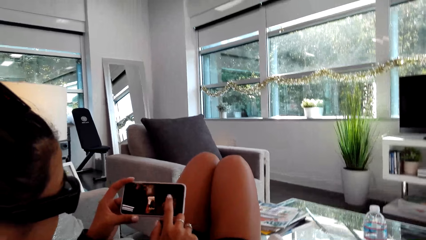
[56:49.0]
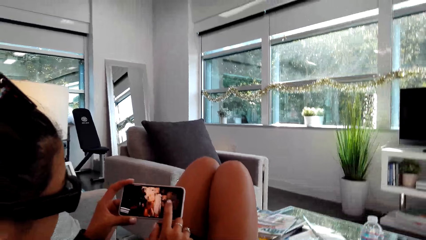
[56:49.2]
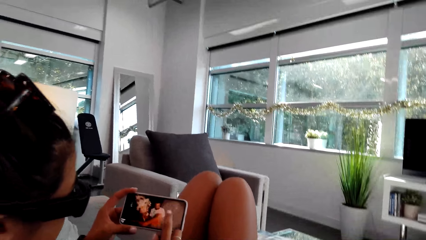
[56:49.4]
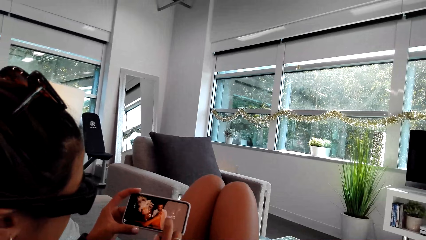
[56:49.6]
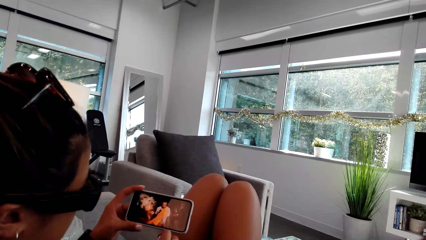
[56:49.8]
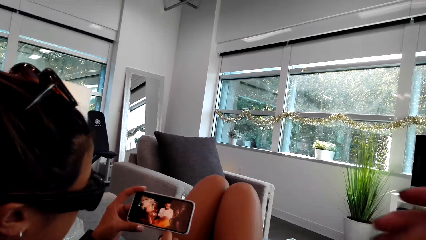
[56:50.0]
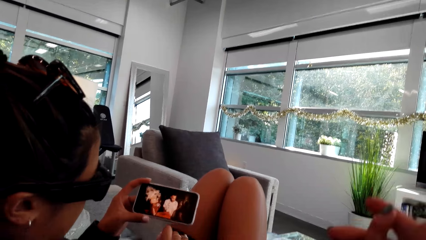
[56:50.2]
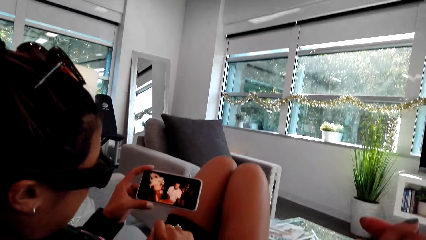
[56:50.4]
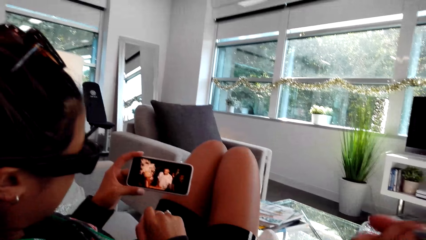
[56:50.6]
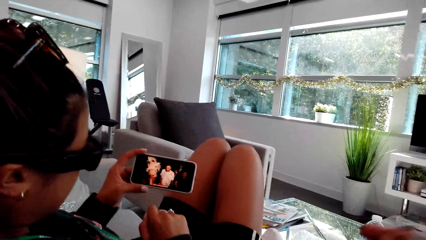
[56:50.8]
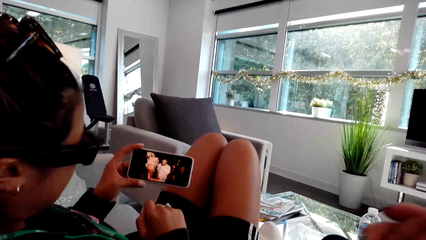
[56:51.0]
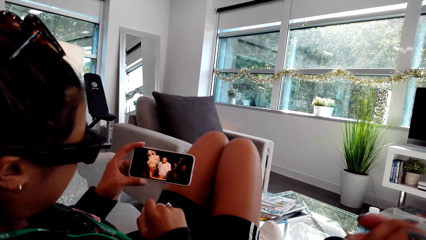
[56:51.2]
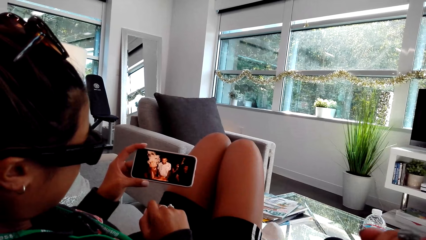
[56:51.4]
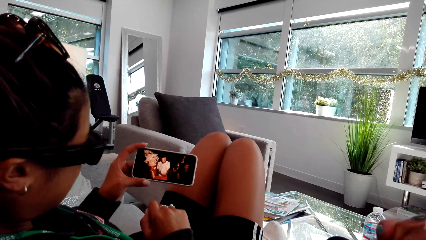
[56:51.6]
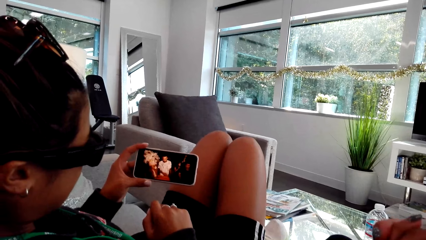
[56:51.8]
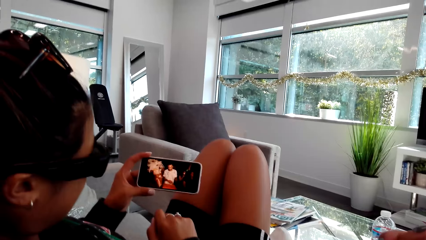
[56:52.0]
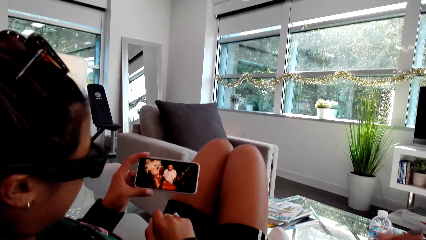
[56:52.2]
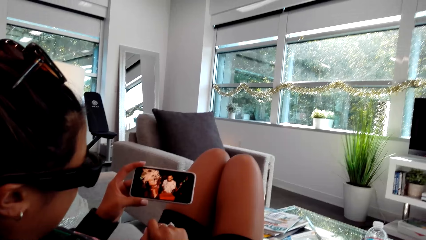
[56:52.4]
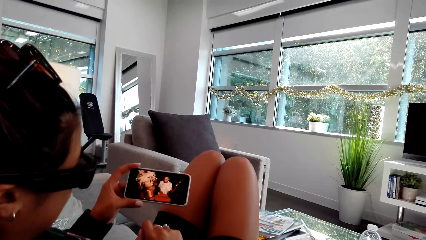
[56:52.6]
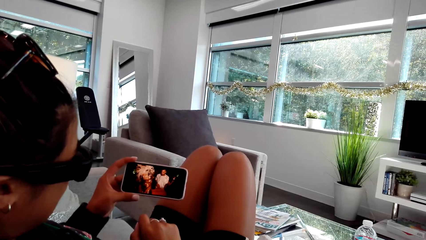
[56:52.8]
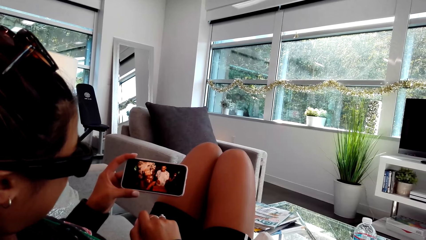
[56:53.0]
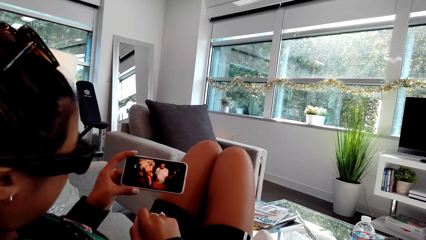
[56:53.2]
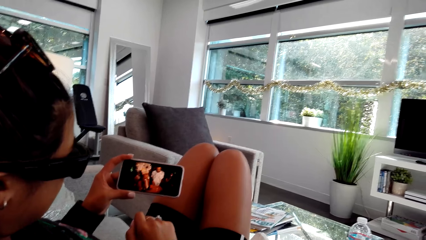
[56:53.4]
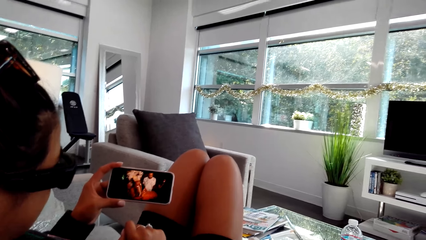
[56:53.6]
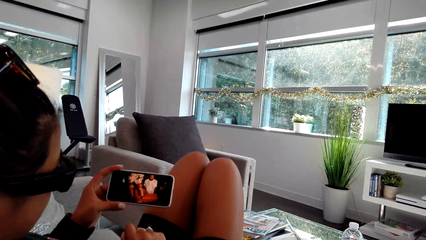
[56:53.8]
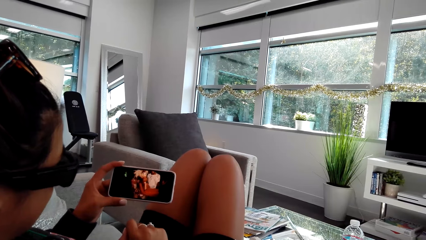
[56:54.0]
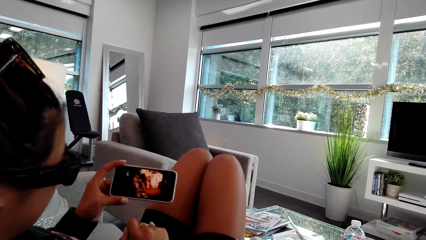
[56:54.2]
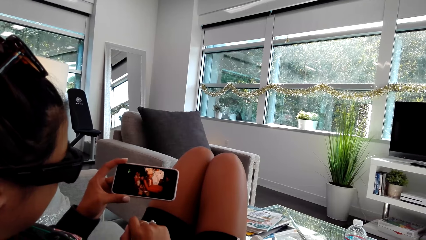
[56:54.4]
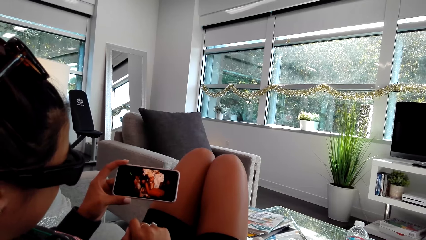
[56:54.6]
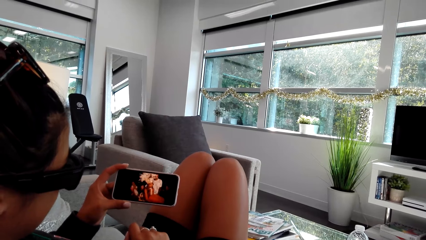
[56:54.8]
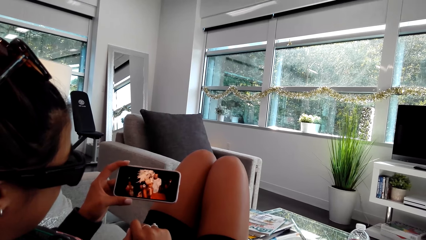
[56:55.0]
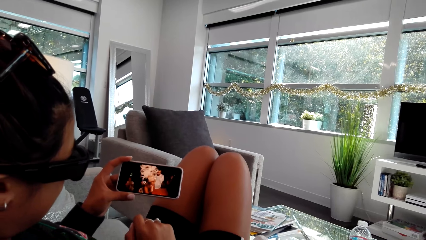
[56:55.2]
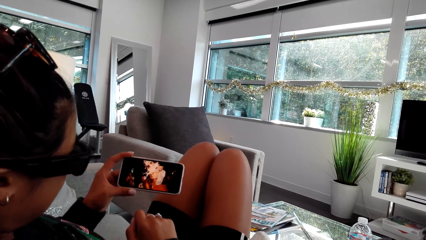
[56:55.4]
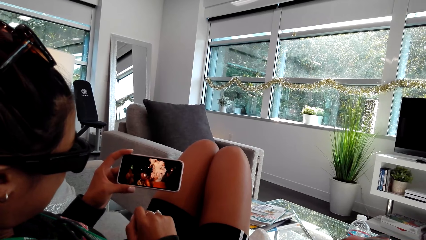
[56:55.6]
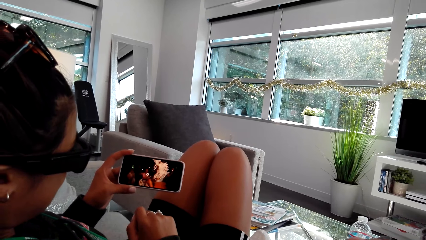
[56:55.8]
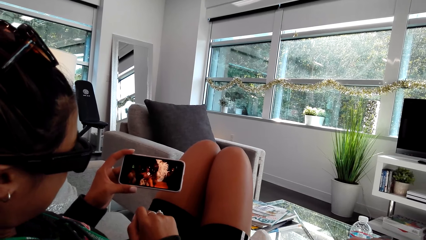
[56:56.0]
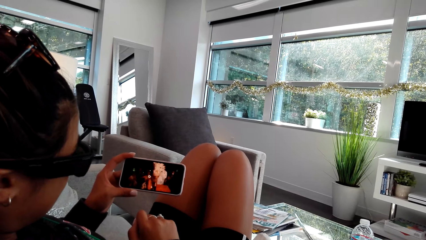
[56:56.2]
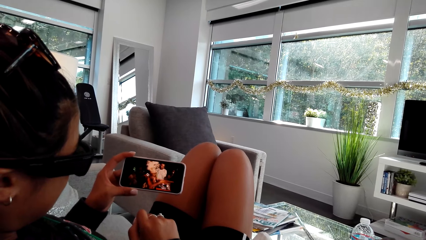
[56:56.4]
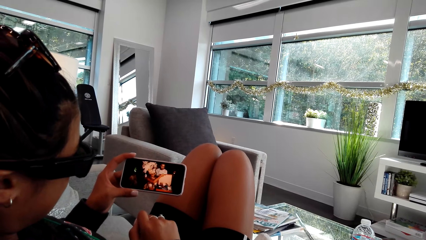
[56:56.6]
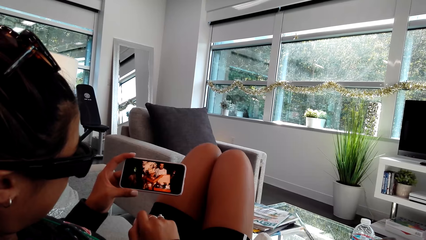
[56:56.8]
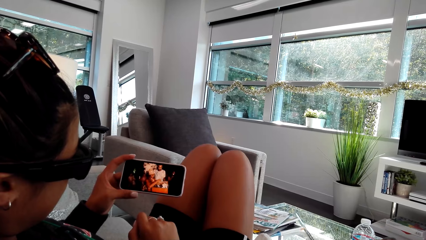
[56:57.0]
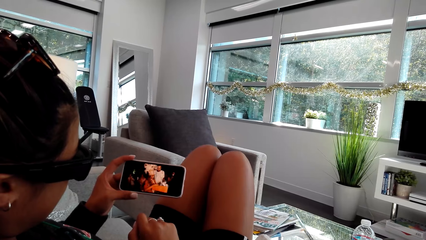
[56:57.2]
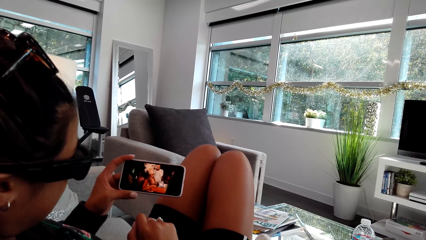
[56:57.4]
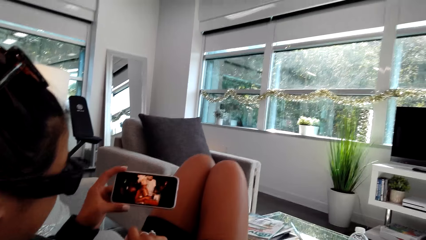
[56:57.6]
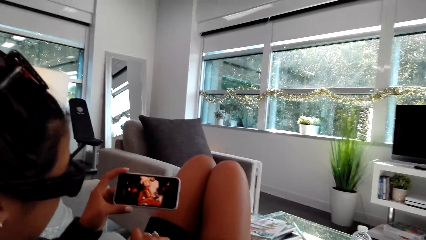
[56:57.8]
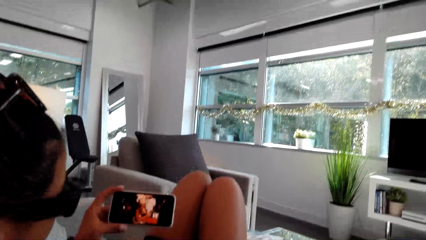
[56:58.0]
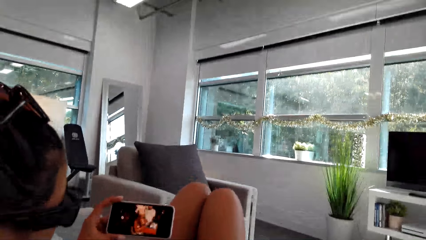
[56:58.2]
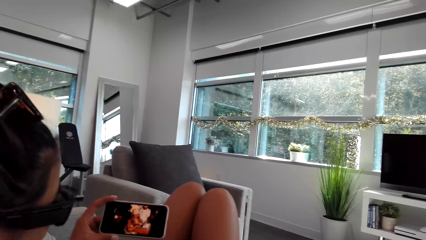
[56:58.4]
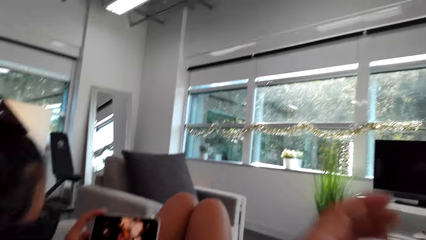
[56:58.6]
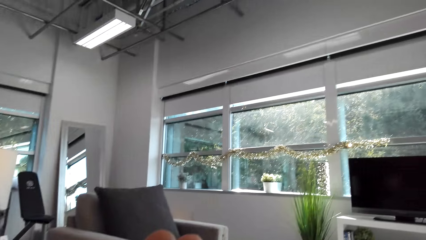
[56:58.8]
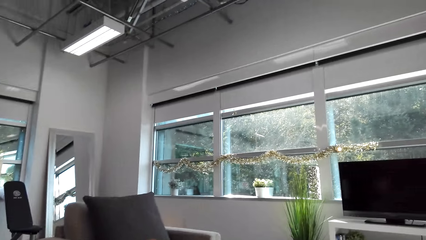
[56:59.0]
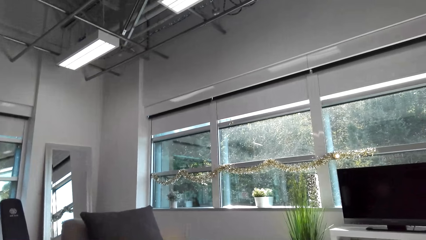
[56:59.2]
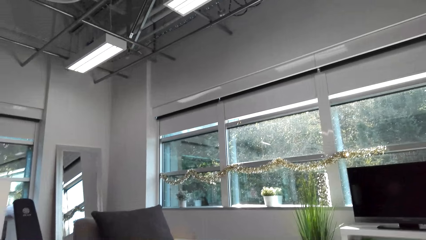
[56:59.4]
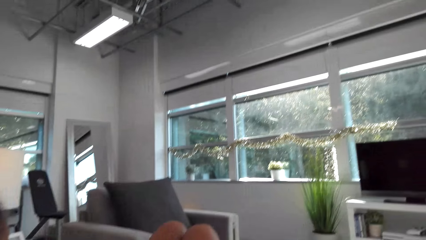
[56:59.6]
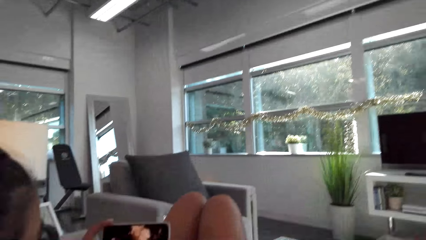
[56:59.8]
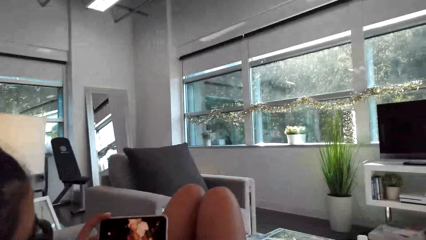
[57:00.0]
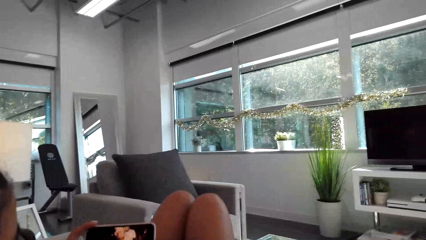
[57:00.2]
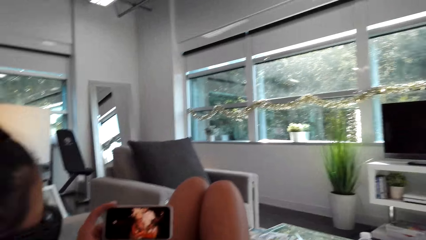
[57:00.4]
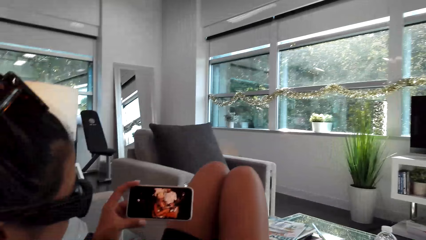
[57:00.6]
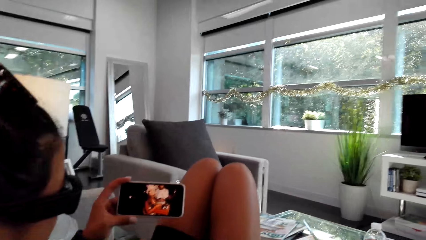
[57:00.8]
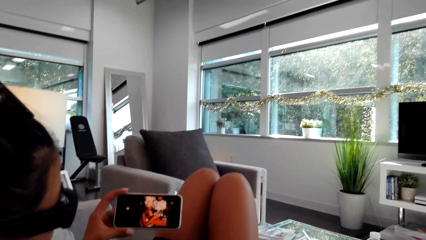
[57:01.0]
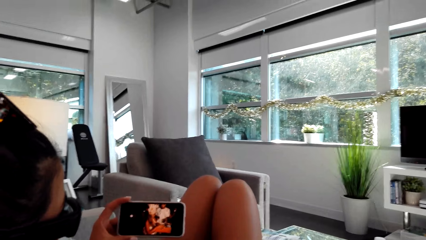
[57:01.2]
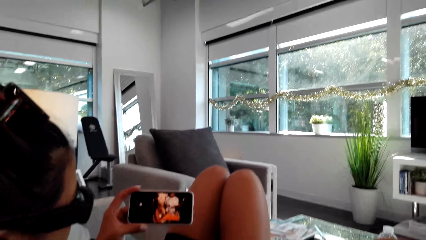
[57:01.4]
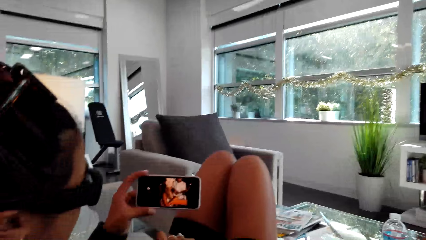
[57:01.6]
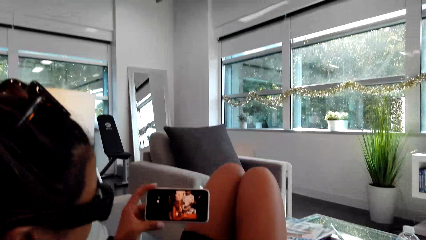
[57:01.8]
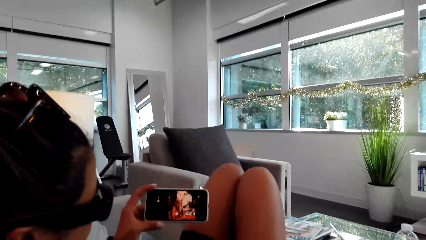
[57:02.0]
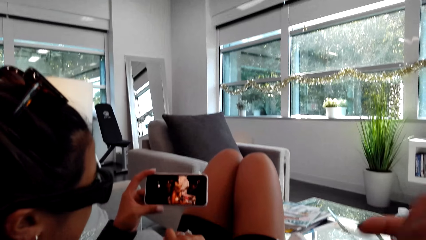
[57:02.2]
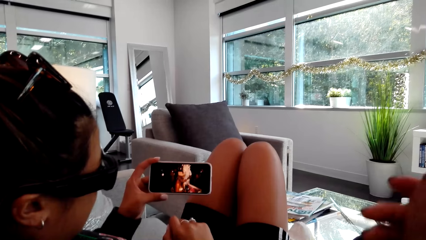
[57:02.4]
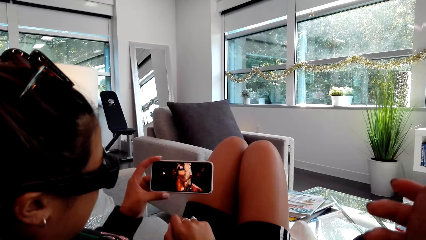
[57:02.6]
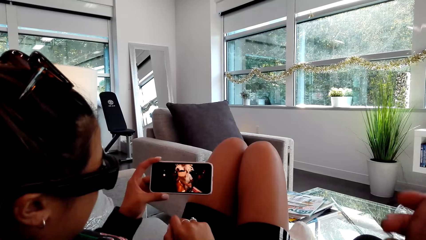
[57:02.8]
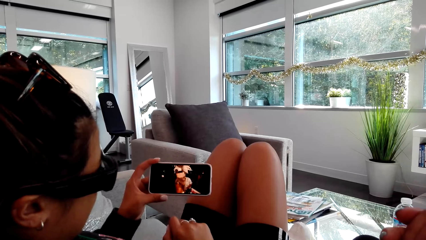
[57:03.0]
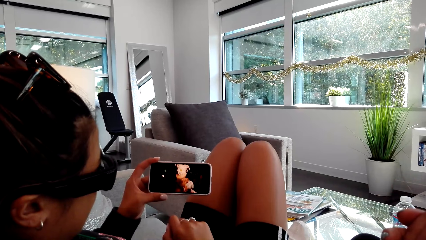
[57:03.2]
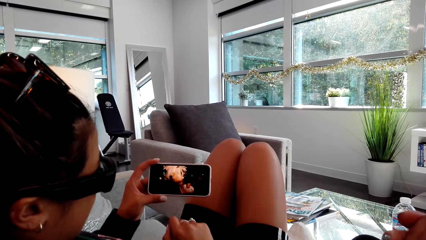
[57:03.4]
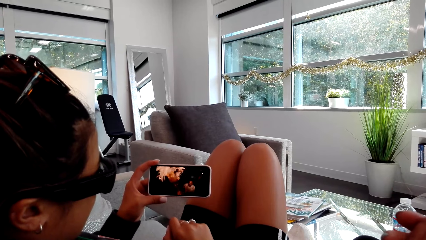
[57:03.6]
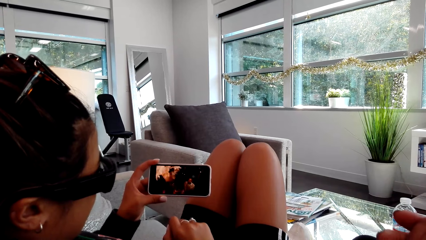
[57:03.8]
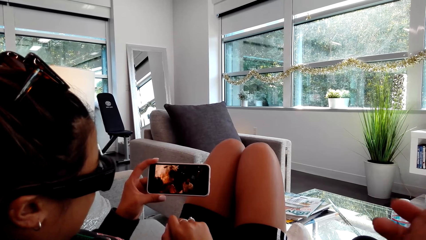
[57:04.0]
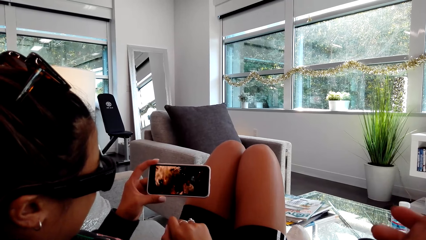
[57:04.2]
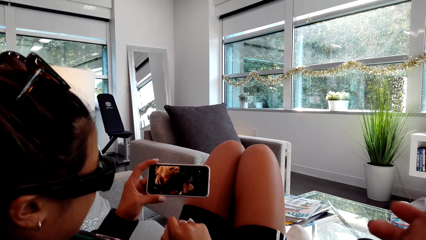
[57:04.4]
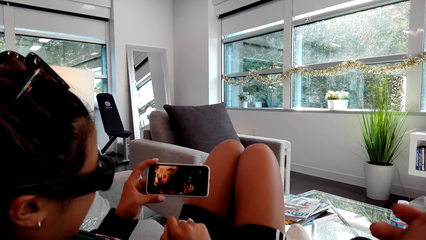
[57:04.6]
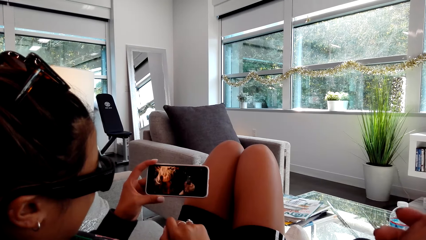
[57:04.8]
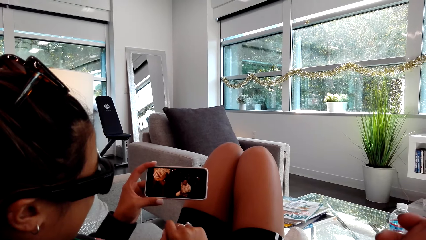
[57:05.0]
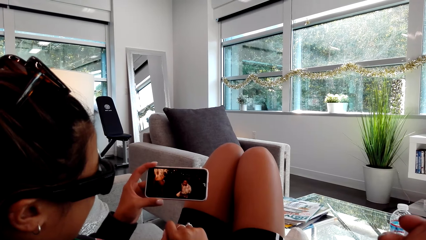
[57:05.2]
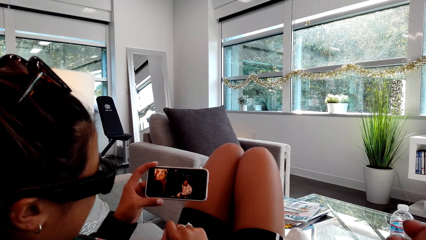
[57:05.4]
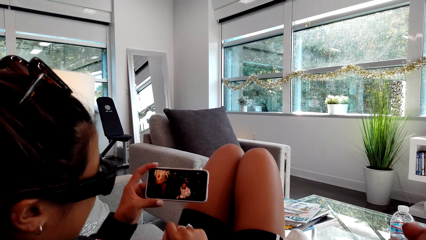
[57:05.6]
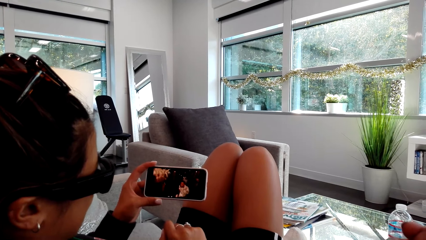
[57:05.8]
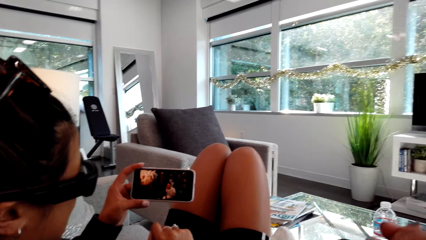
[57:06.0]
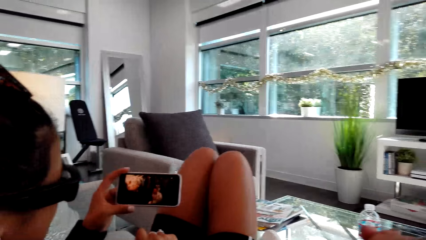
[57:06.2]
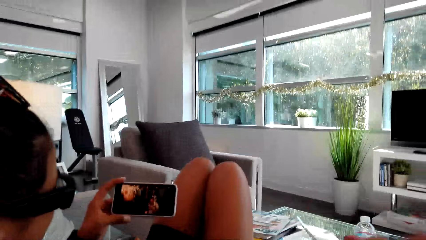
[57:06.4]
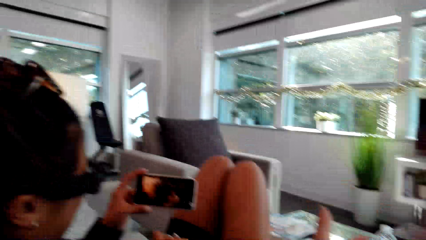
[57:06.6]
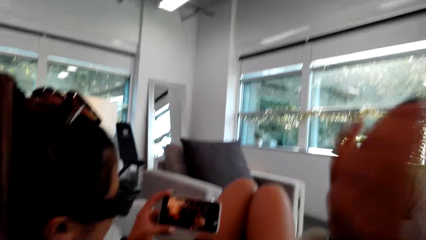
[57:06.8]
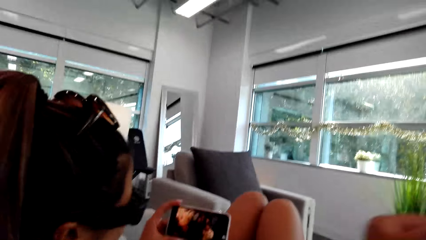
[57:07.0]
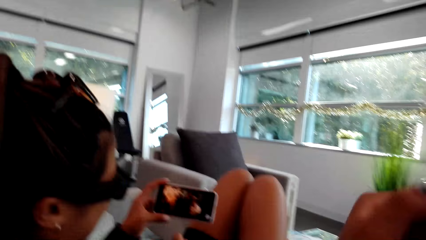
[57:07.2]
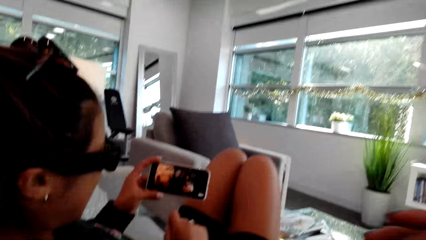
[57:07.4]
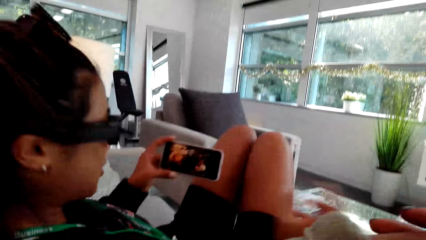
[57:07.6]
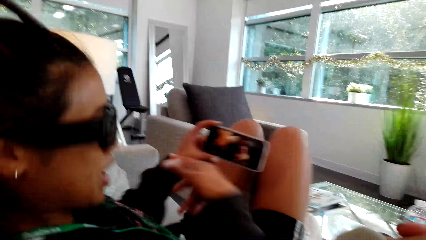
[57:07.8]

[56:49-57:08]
A person taps the phone screen. The person watches the video from the phone. The camera wearer moves her hands. The person watches the video from the phone. The camera wearer spreads her hands. She converses with the person.
